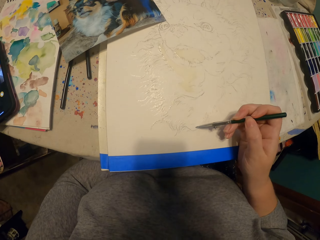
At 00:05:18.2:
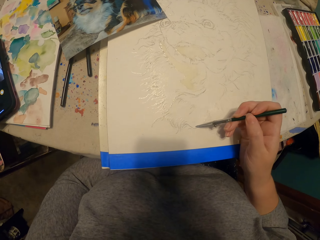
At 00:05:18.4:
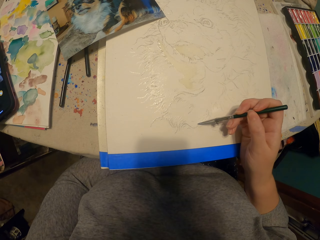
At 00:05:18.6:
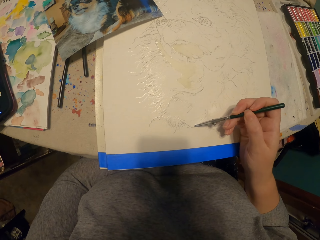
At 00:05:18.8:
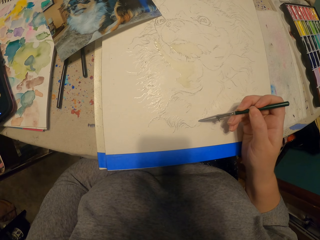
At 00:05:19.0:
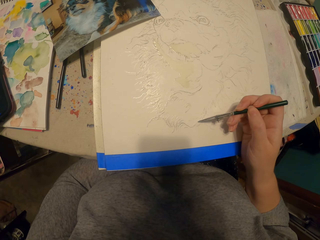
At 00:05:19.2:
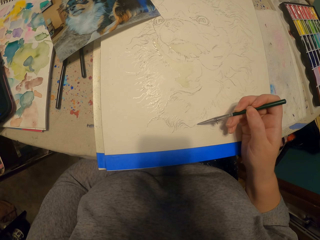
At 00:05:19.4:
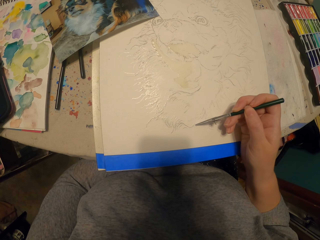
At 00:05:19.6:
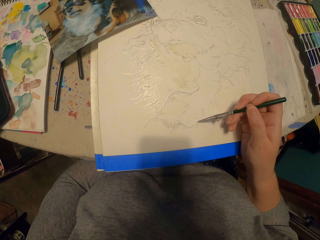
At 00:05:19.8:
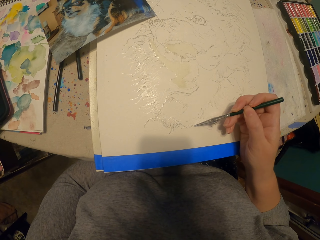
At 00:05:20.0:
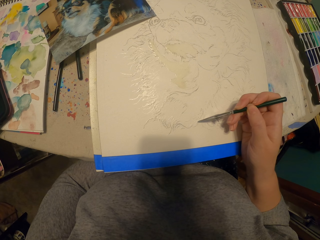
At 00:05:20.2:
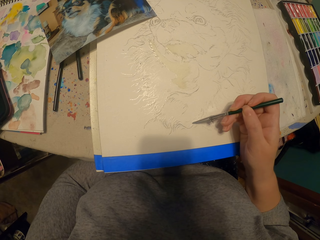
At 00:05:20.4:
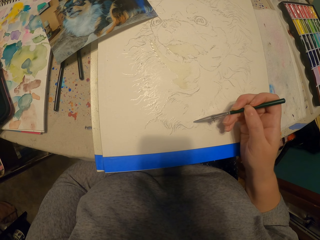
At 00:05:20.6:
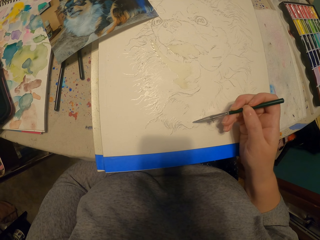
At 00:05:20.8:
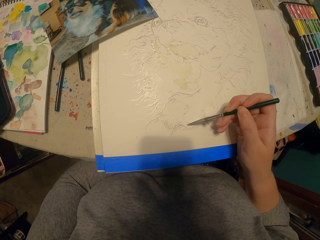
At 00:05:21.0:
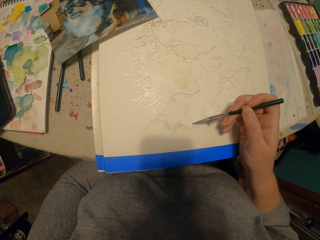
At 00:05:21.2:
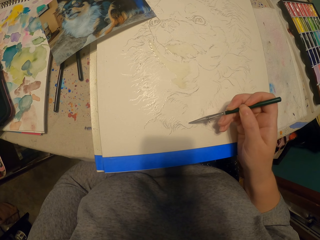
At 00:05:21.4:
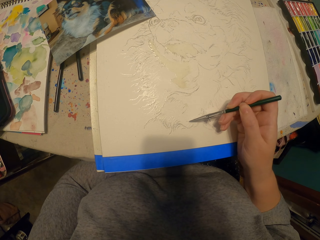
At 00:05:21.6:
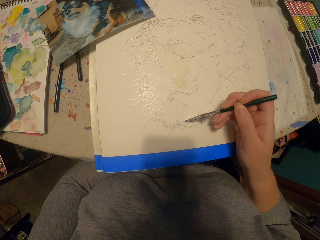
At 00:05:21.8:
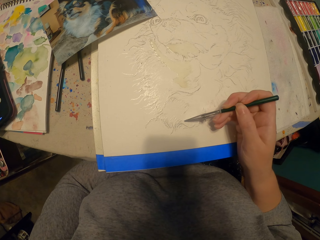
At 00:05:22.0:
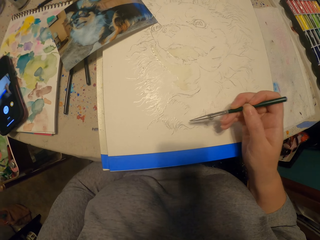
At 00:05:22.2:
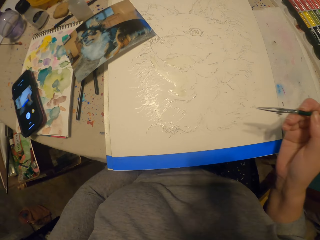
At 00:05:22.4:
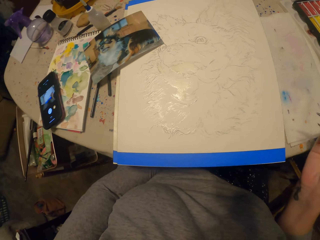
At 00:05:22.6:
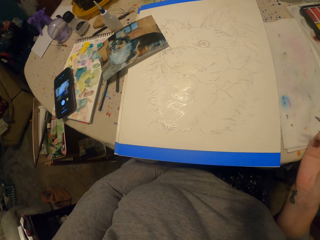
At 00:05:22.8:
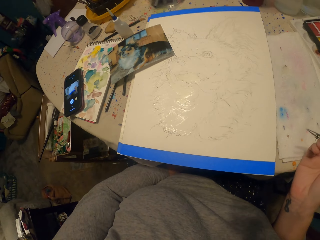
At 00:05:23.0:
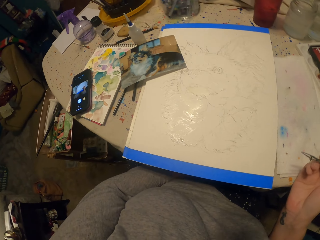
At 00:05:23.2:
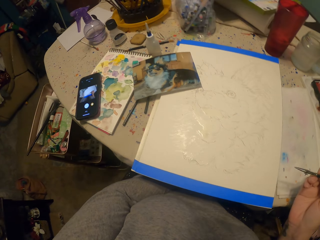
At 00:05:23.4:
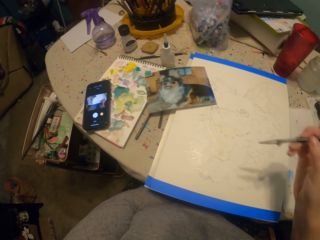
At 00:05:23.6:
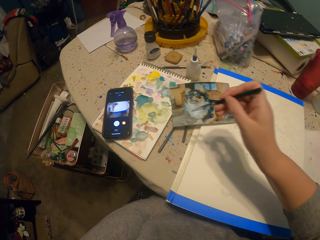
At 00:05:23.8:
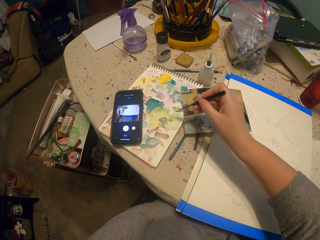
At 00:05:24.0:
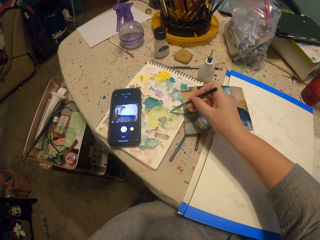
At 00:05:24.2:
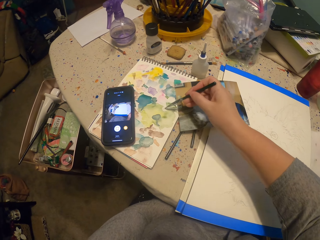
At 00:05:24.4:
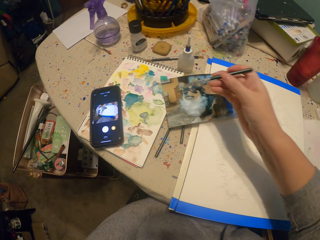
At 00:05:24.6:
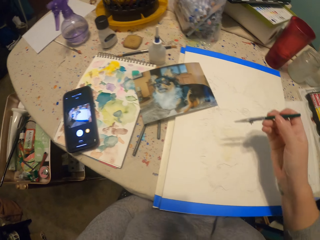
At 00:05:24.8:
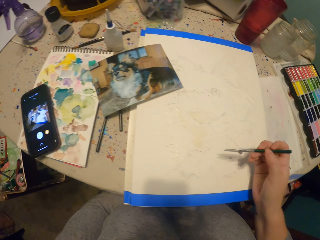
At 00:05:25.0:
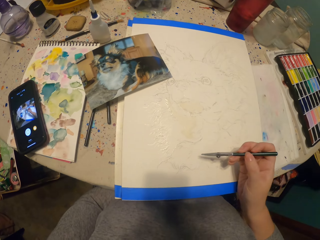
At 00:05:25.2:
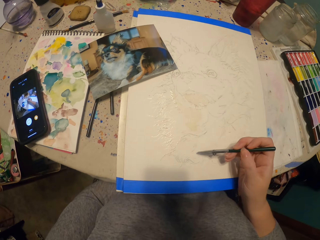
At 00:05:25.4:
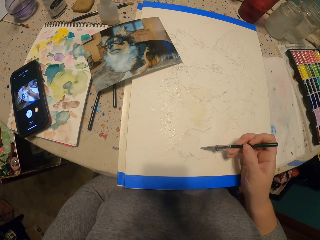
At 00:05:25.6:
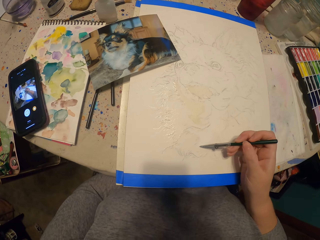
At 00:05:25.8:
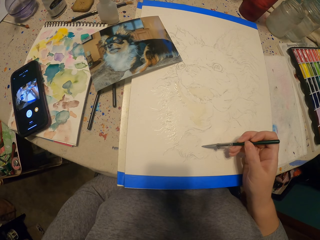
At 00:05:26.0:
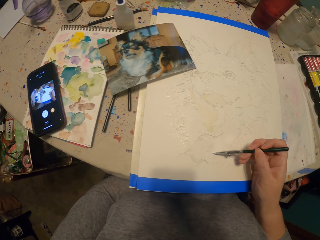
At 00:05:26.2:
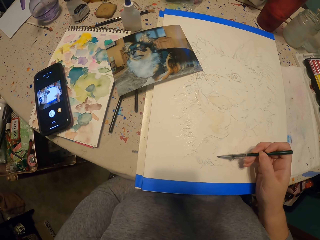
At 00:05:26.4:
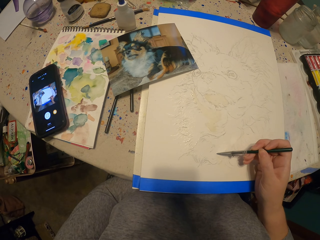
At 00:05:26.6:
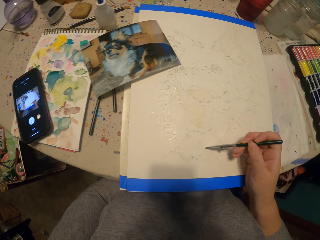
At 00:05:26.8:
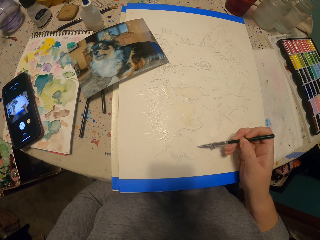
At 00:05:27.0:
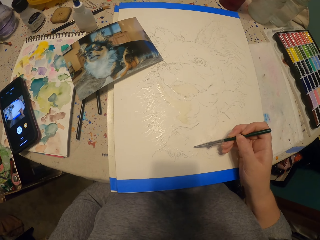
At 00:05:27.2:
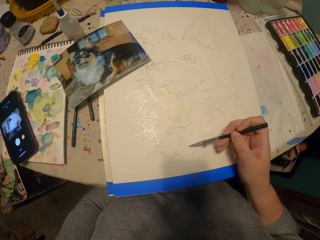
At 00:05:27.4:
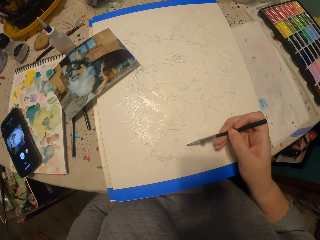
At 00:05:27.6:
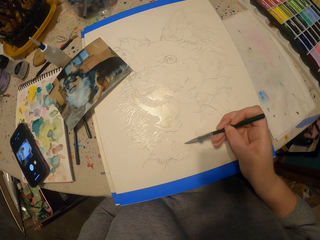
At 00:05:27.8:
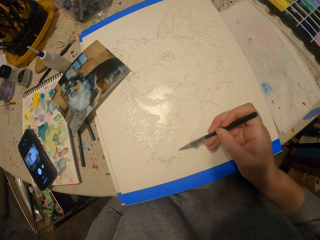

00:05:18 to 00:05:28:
The camera wearer paints a picture. They move the painting pencil away from the picture. They dip the pencil in the ink. They paint the picture.

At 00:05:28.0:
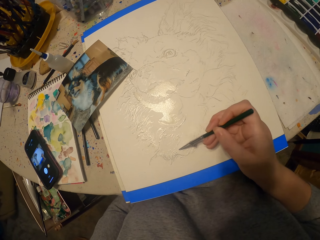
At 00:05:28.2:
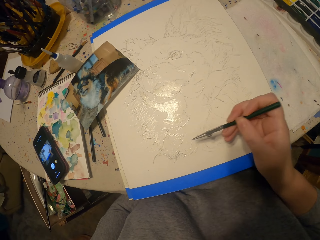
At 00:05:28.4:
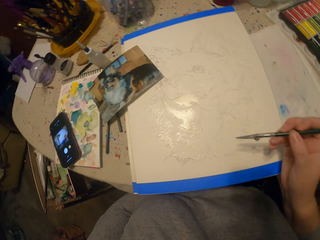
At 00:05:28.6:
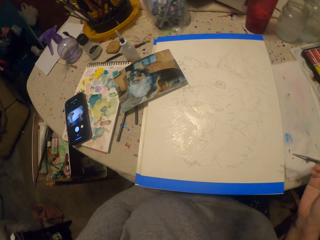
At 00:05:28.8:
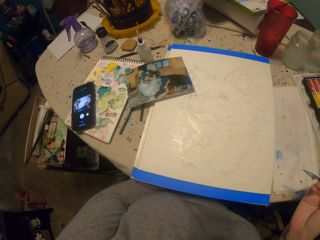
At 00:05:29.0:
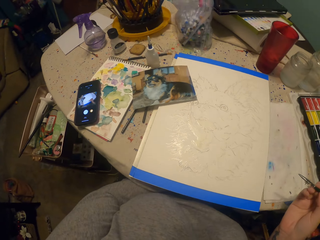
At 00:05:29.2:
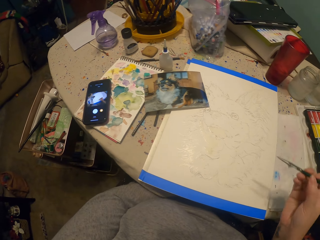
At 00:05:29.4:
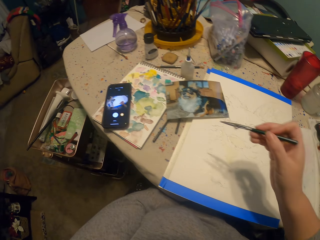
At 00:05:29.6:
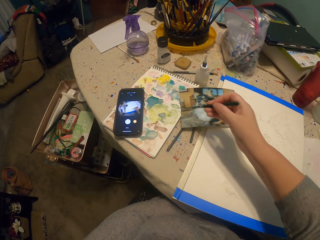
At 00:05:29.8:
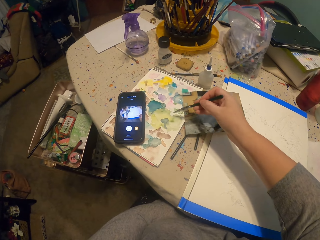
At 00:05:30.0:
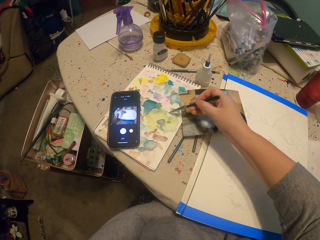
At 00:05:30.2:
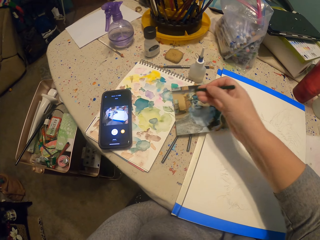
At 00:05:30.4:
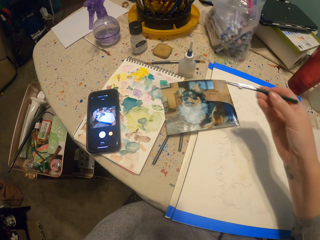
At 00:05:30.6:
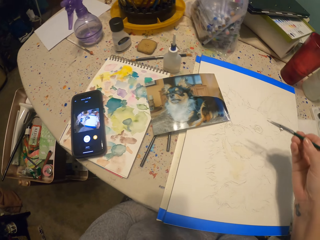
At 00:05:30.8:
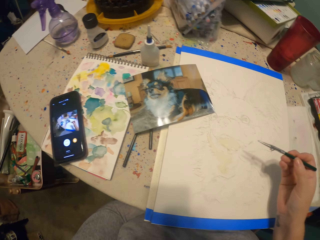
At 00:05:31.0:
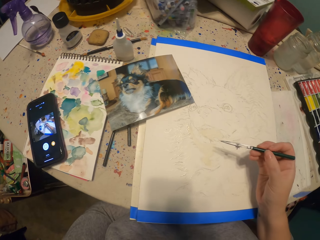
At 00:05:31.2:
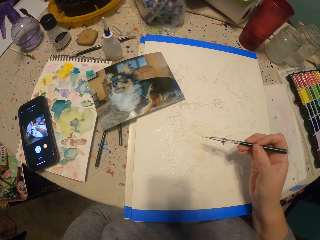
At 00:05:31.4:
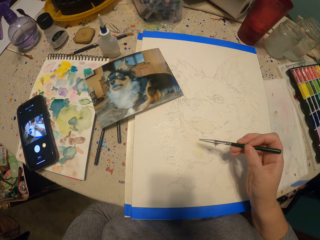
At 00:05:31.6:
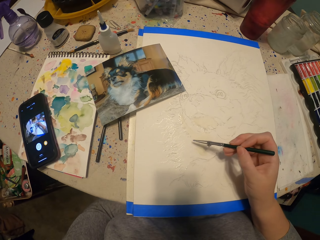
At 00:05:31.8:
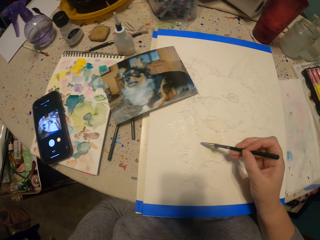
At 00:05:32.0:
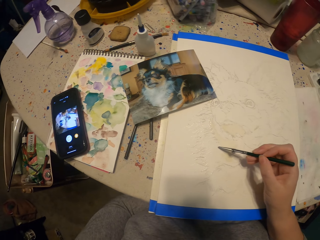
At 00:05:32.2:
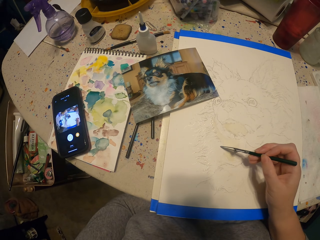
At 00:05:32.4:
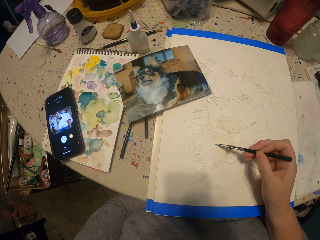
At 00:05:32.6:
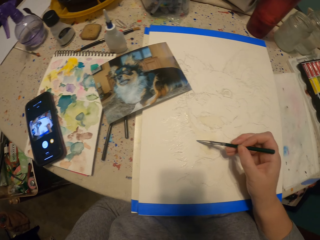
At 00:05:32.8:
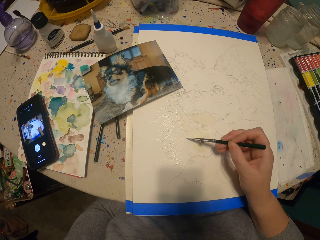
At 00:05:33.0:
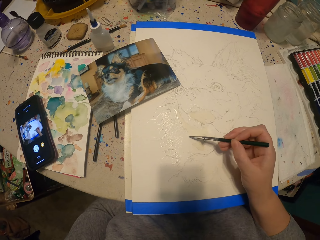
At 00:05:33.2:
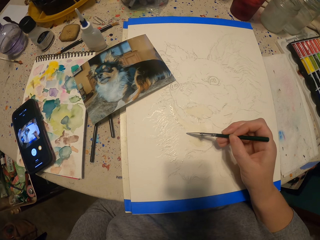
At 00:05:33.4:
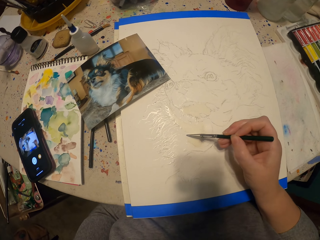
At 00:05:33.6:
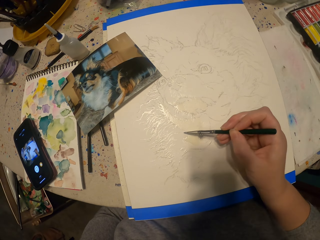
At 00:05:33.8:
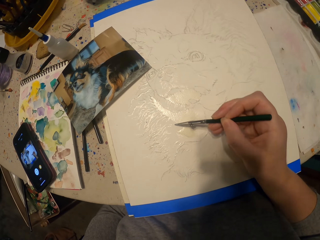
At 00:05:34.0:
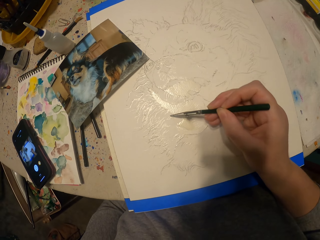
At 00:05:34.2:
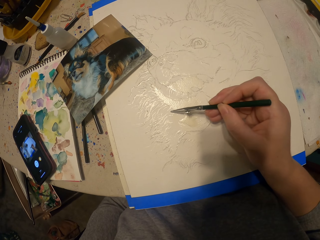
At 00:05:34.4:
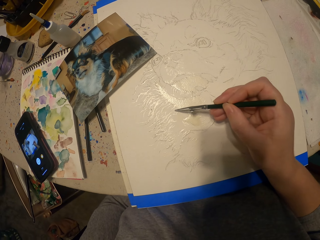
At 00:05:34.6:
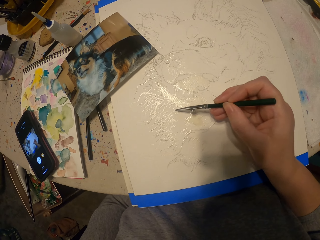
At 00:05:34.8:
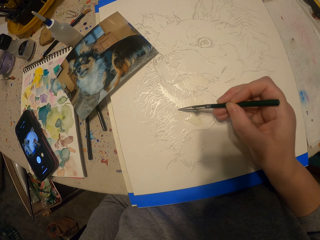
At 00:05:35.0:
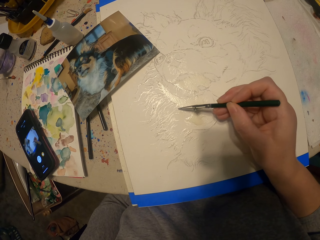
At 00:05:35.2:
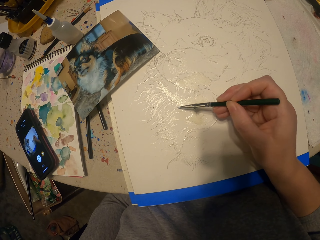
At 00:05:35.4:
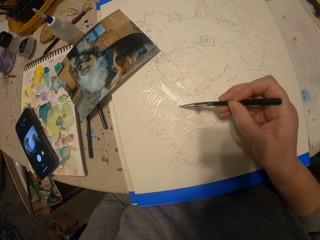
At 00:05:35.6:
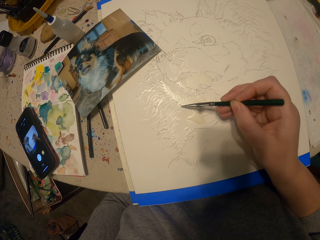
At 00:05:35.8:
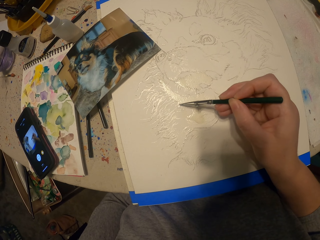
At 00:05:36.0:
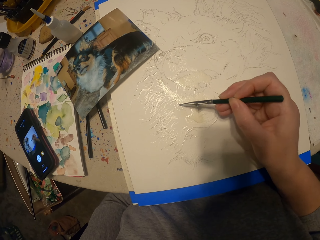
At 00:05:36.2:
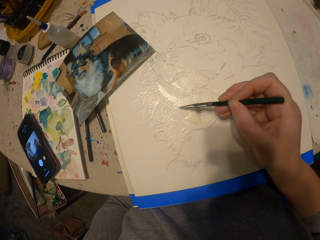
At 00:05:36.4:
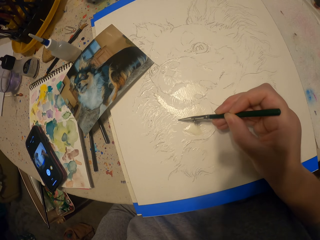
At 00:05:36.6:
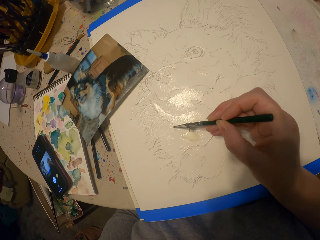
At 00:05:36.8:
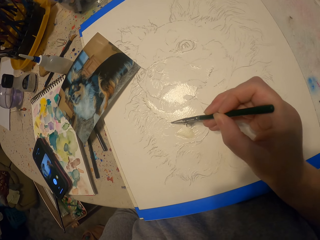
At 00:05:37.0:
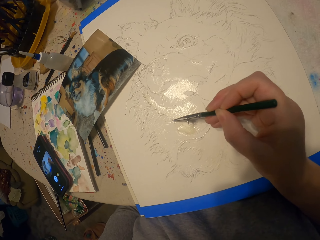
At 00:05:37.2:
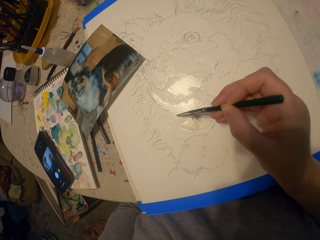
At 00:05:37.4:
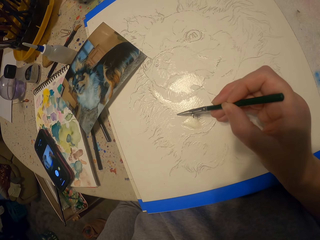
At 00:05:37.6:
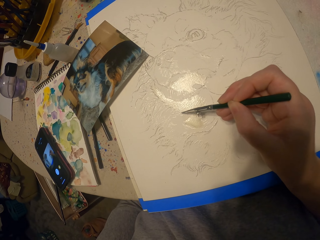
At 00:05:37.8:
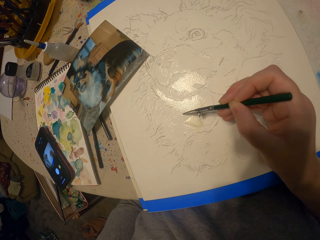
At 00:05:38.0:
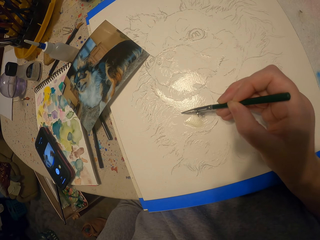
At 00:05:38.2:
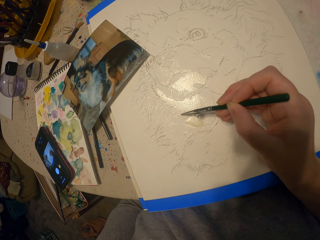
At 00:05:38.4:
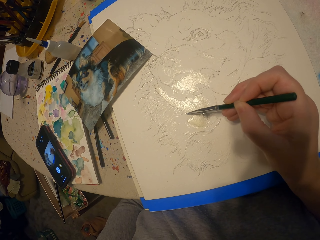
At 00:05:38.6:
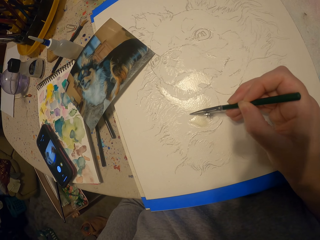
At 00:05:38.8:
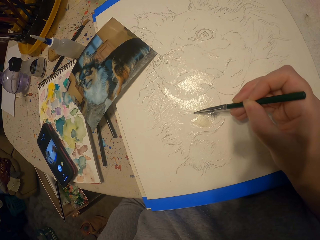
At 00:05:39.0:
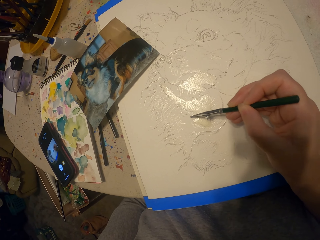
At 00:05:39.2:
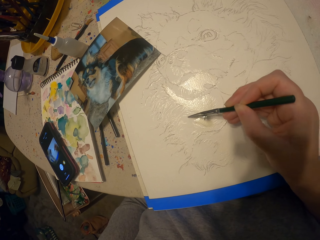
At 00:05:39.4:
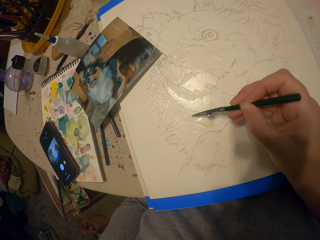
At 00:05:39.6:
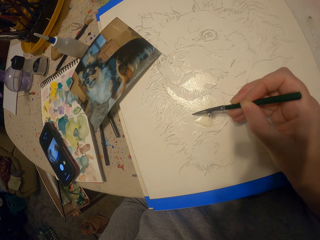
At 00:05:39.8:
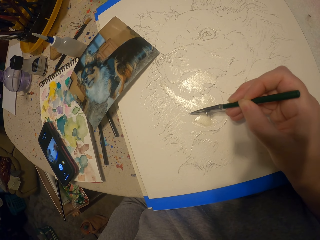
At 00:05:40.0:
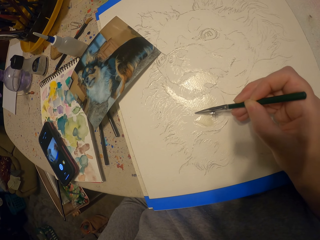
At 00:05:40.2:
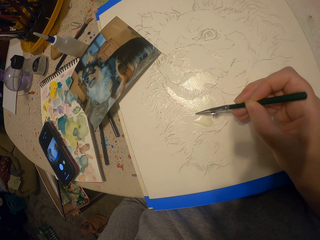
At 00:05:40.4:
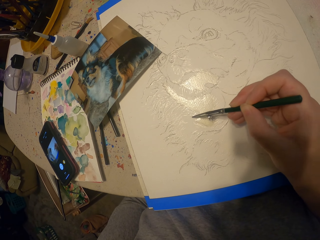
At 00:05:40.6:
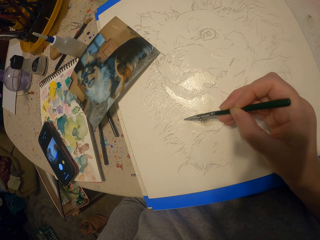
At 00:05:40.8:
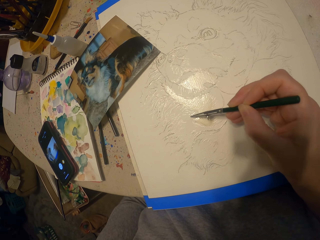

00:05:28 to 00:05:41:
The camera wearer moves the painting pencil away from the picture. They dip the pencil in the ink. They paint the picture.
